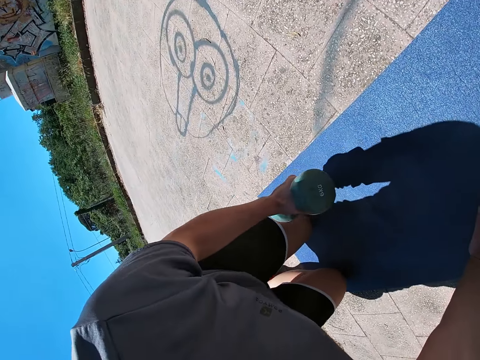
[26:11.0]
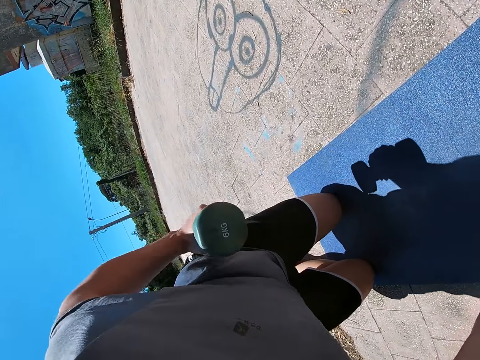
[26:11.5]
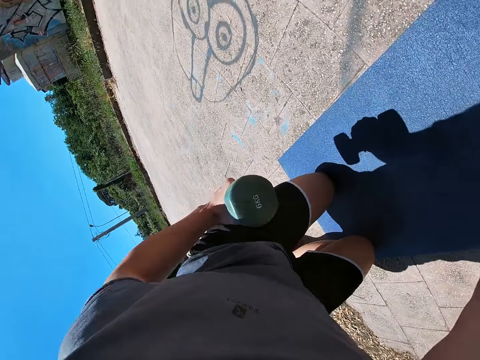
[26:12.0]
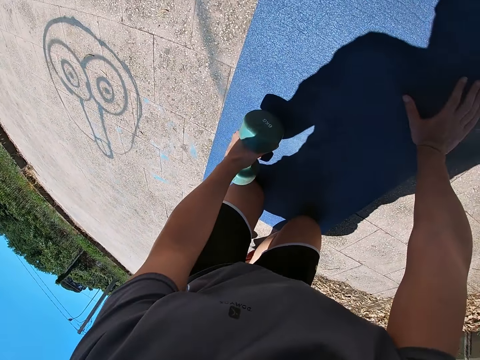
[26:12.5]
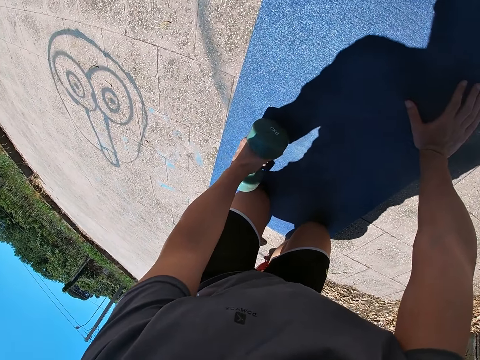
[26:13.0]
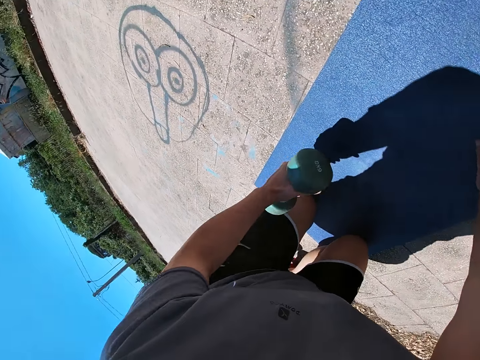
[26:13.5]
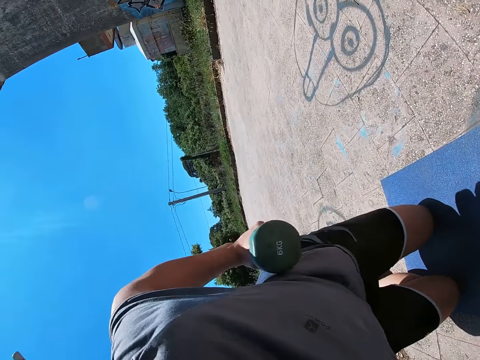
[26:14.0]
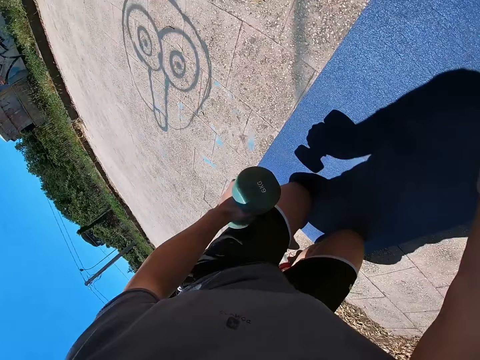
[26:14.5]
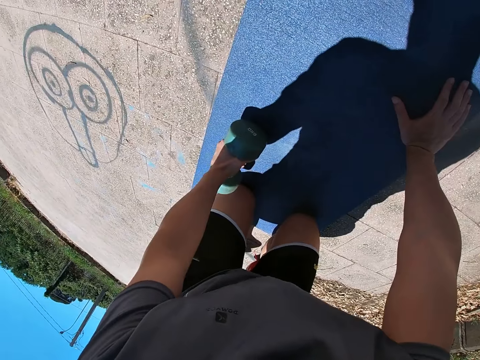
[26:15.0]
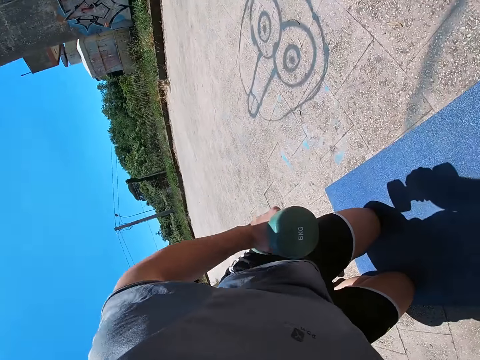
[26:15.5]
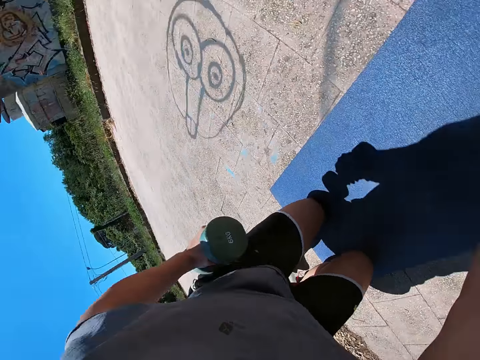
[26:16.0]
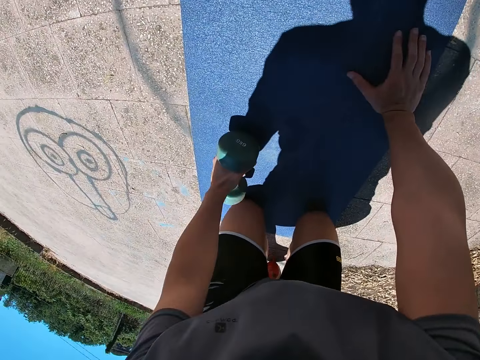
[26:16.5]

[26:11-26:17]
The camera wearer lifts the lifting weights up and down with the left hand.

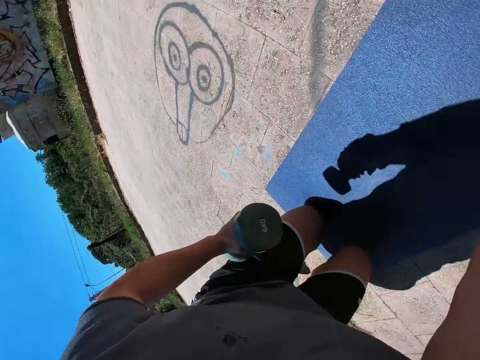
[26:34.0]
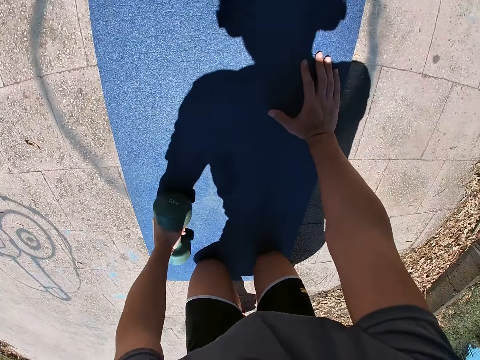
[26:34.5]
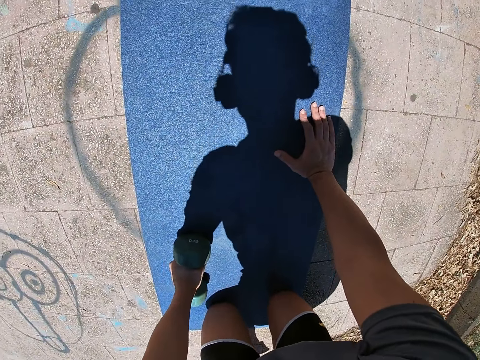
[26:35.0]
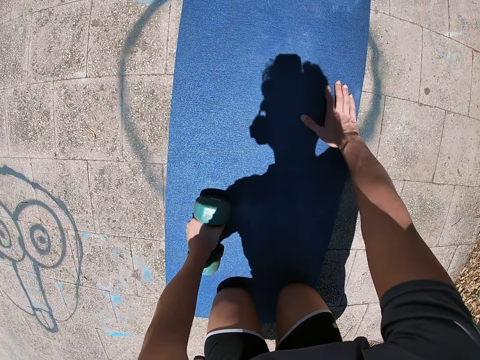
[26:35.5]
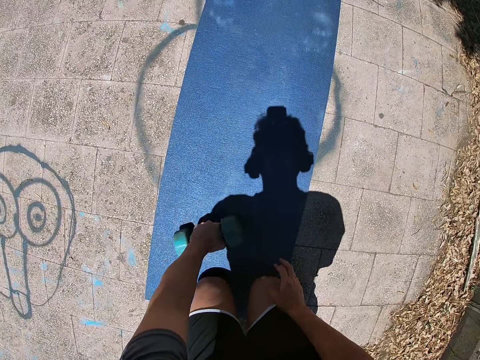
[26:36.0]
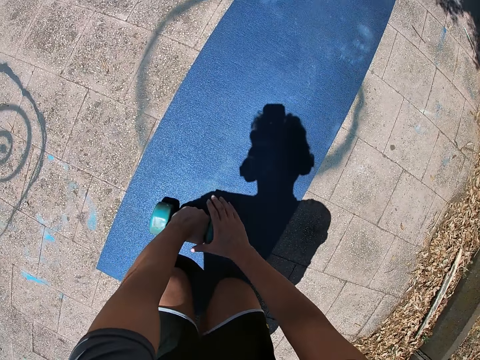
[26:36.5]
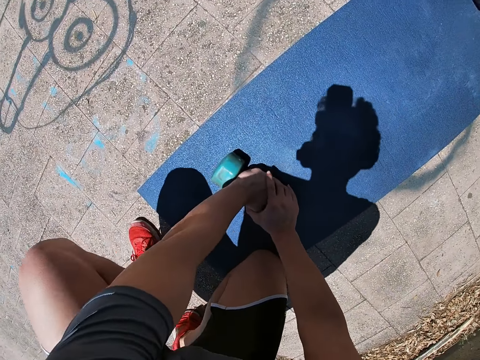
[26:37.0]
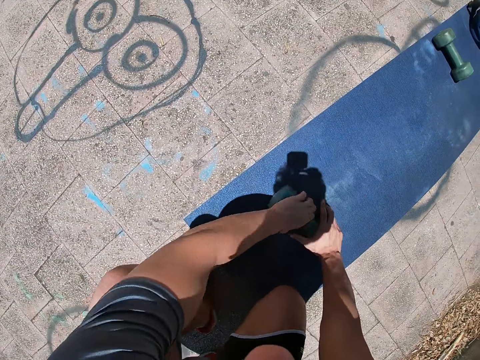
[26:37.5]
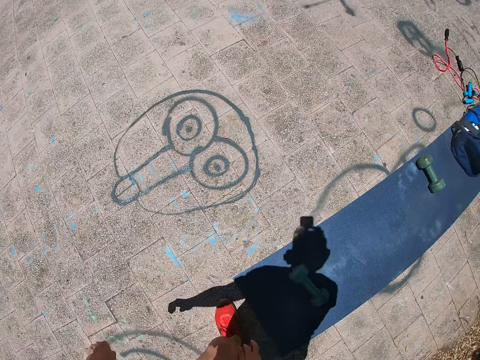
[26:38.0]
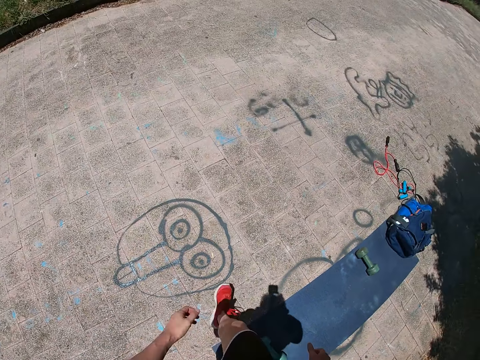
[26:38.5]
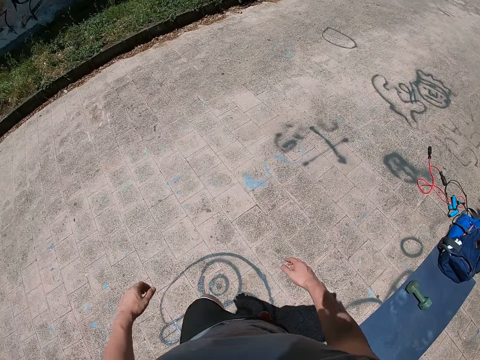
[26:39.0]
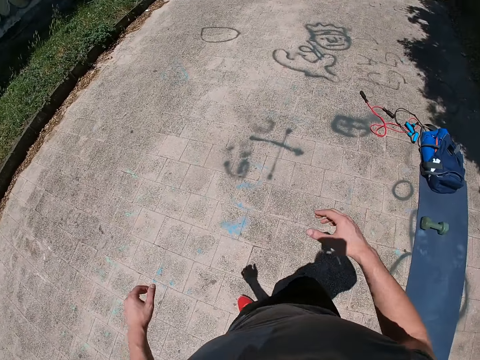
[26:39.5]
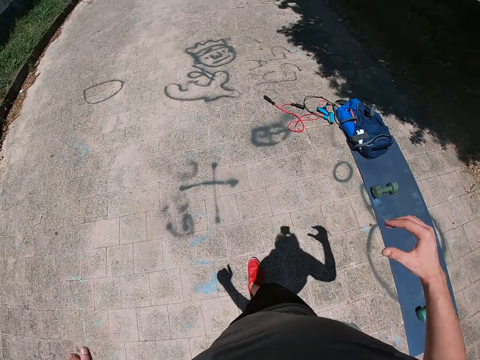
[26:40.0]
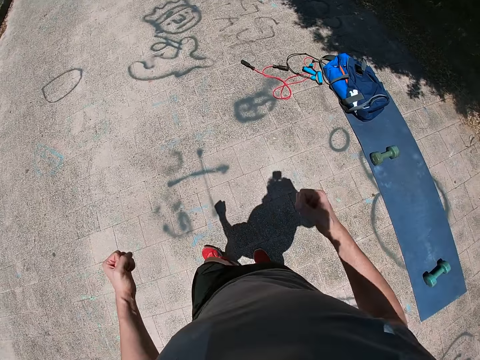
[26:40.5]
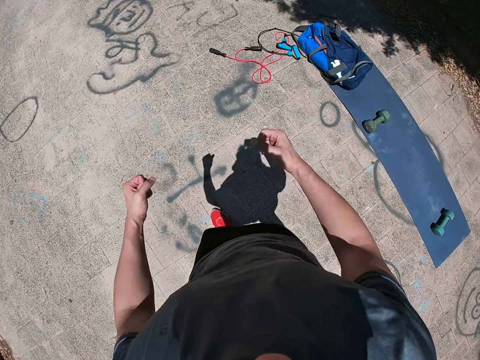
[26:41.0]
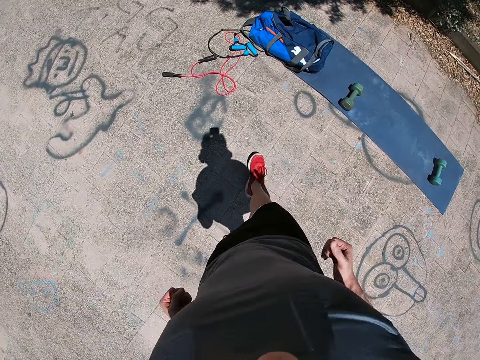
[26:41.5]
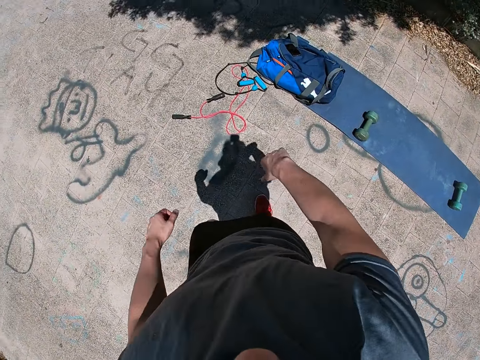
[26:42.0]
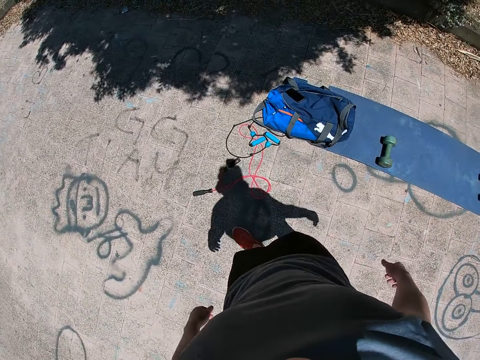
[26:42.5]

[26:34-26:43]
The camera wearer stops lifting the weight. He holds the dumbbell with both hands. He removes his hands from the dumbbell on the mat. He stands up. He picks up a mobile phone on top of a bag with his right hand. He walks. He stretches the hands.

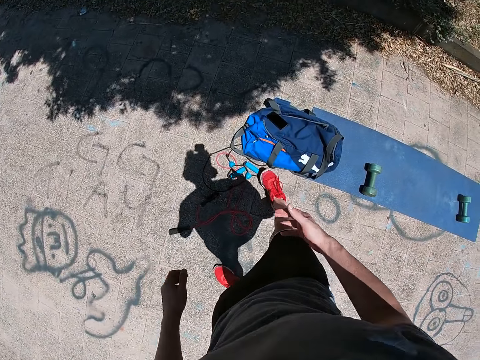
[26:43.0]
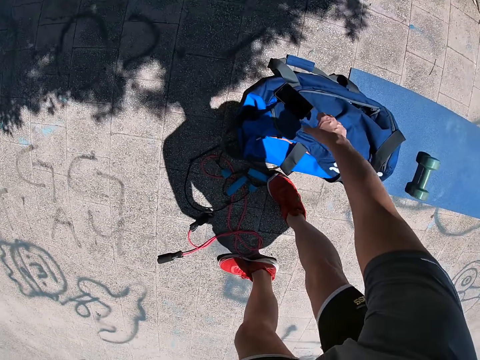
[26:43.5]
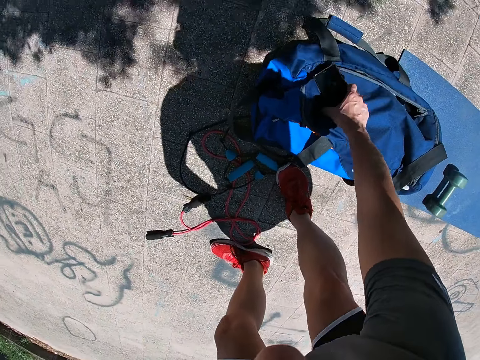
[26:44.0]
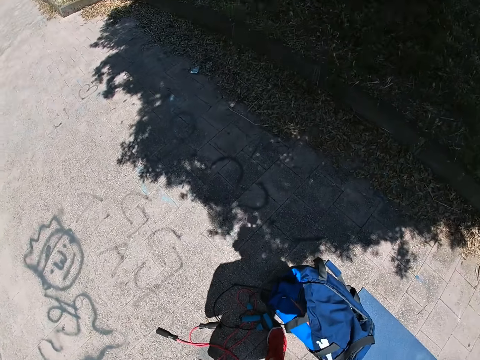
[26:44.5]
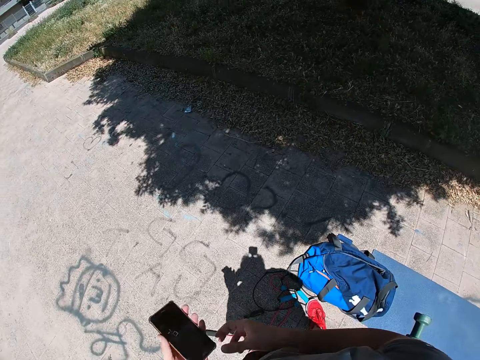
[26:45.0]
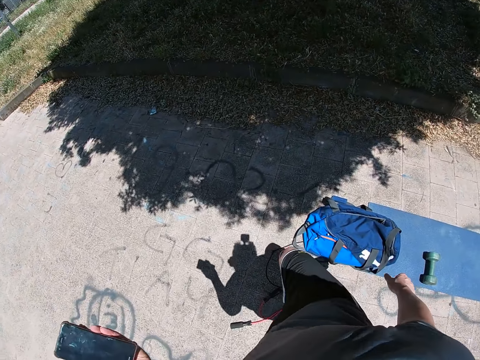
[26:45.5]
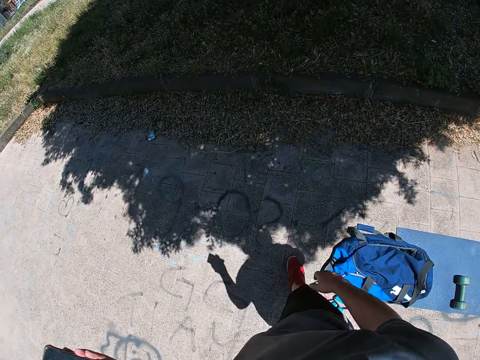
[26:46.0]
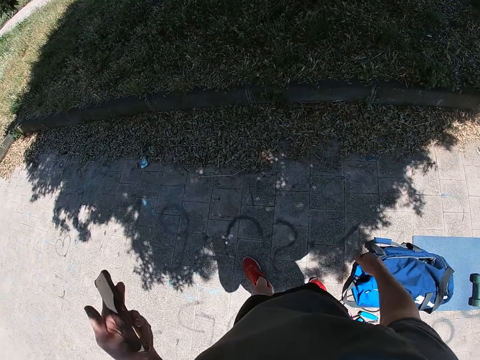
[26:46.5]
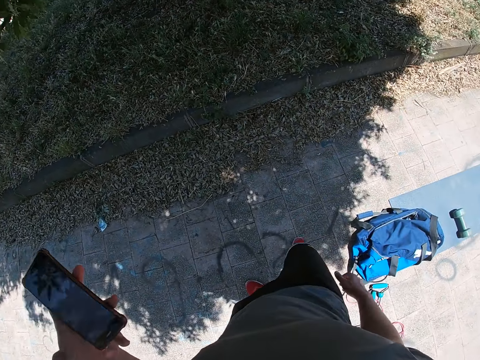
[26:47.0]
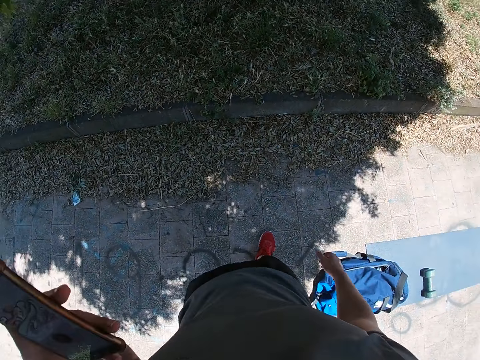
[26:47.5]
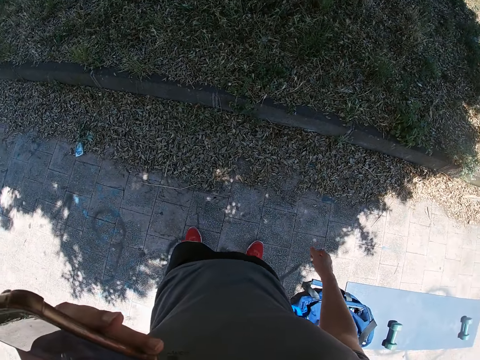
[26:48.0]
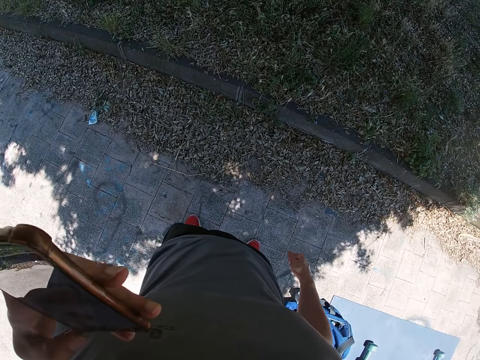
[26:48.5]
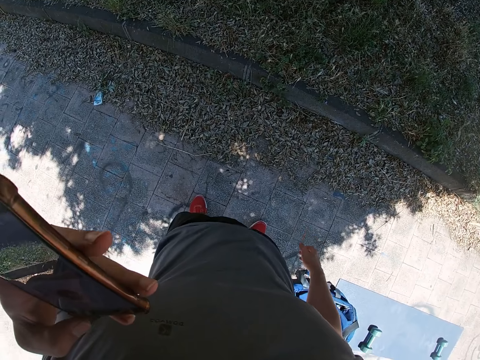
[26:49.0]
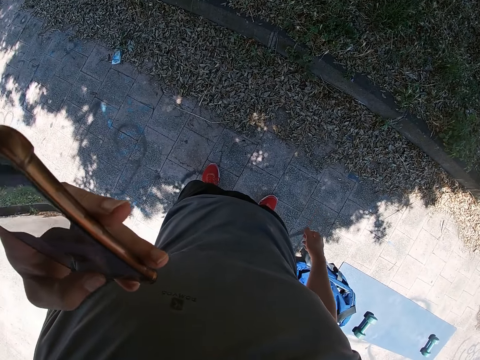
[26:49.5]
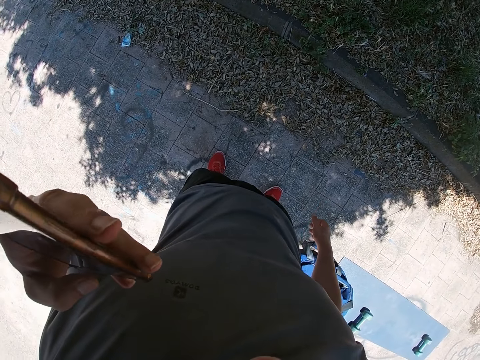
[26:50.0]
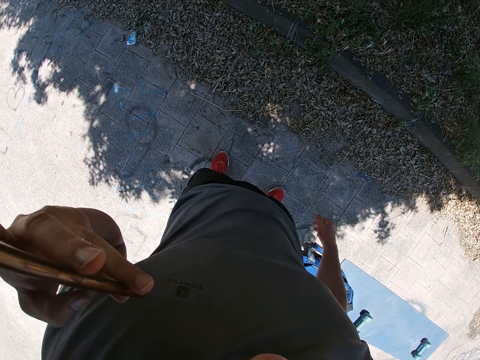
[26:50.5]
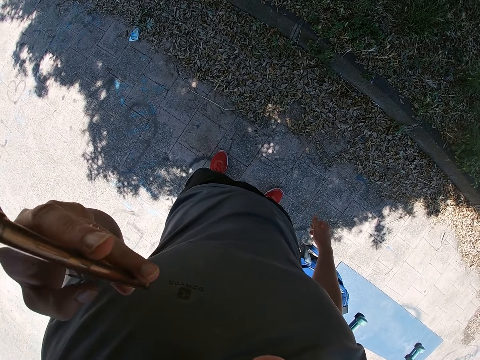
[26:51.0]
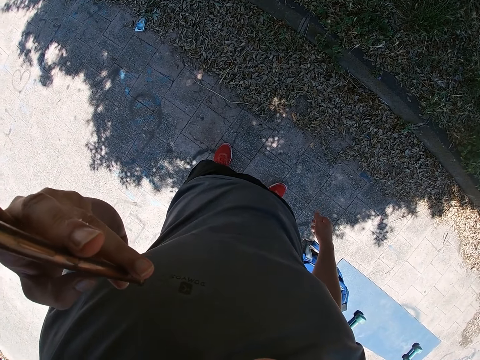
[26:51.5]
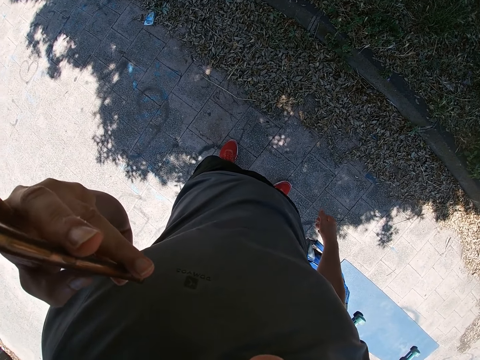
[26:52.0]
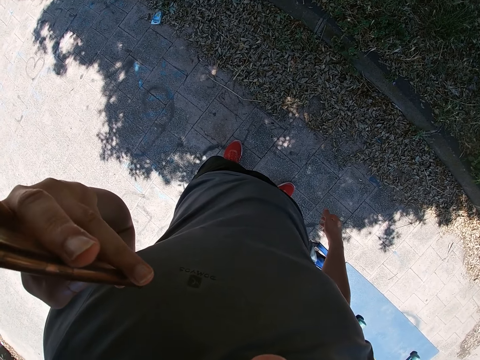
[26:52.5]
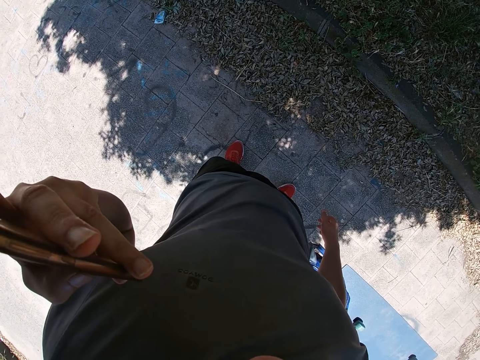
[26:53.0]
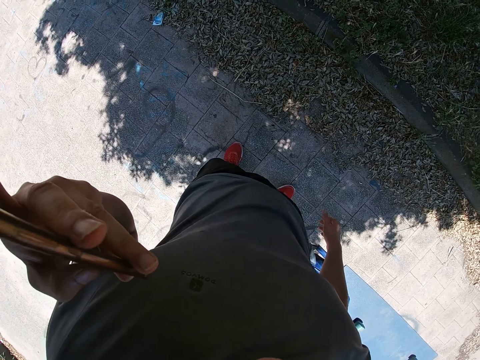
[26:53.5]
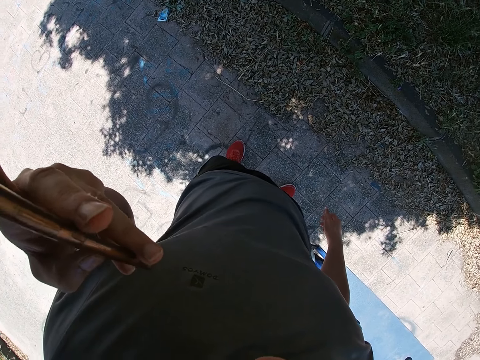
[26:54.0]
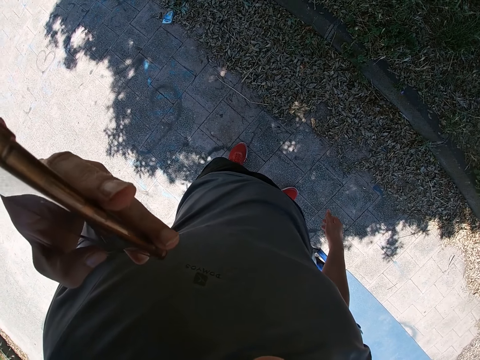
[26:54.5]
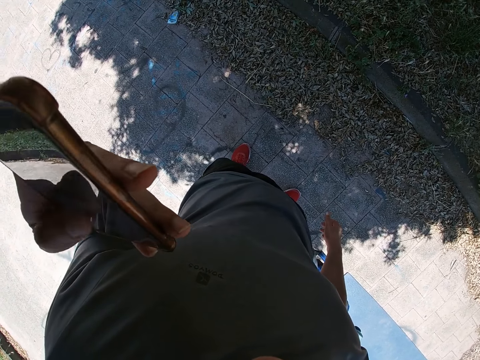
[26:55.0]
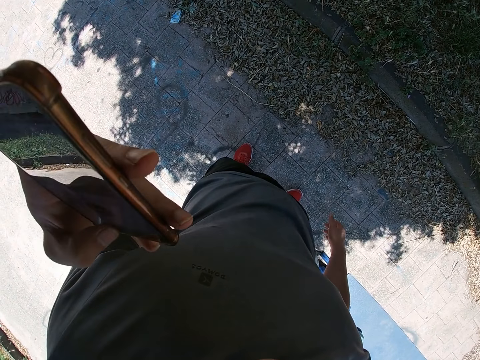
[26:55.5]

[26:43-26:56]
The camera wearer picks up the phone from the ground. He passes the mobile phone from his right hand to his left hand. He operates the mobile phone with his left hand.
